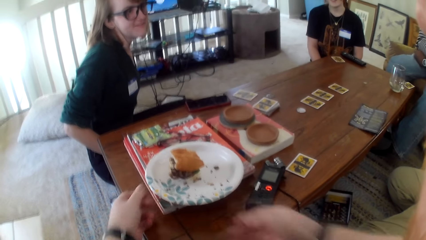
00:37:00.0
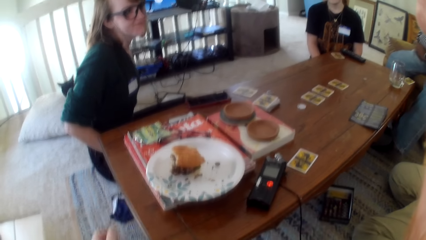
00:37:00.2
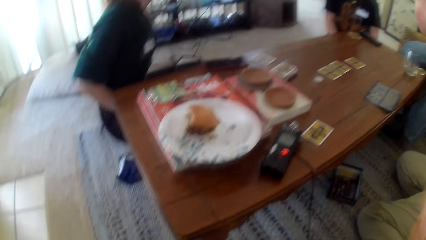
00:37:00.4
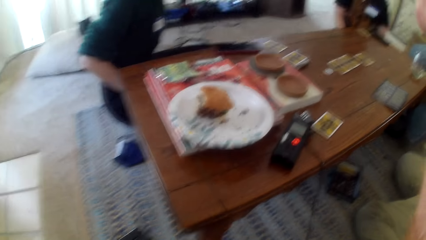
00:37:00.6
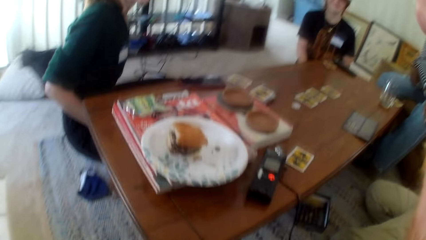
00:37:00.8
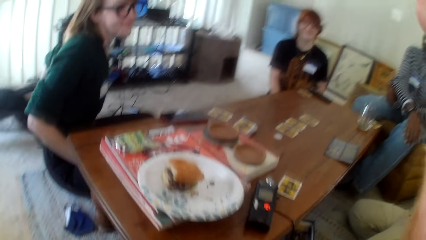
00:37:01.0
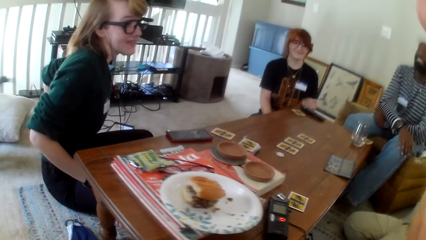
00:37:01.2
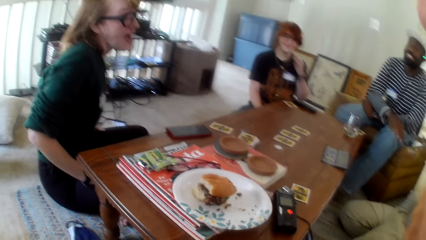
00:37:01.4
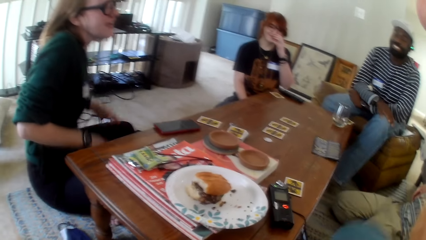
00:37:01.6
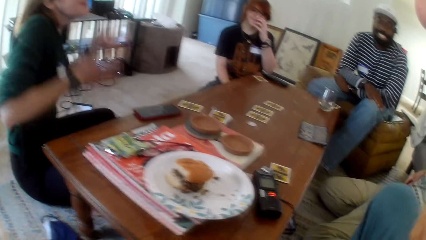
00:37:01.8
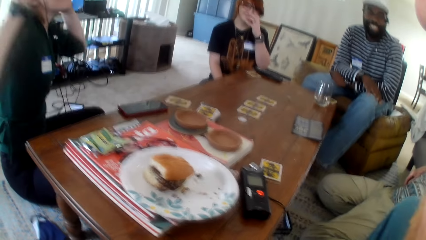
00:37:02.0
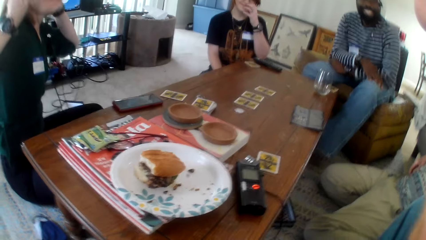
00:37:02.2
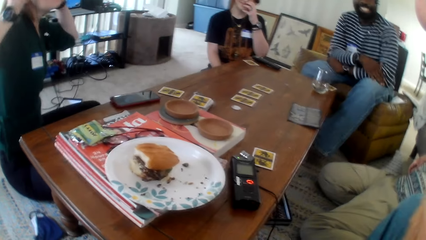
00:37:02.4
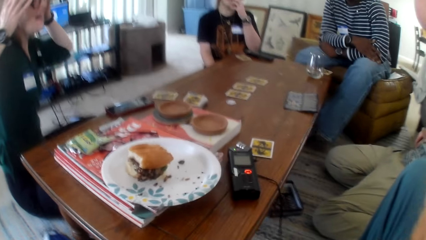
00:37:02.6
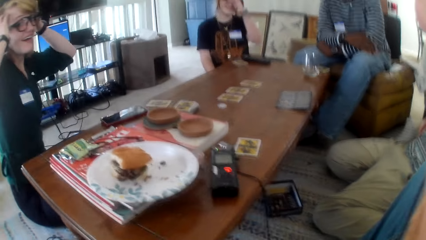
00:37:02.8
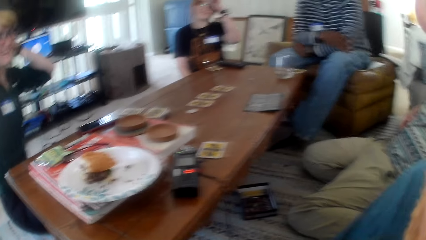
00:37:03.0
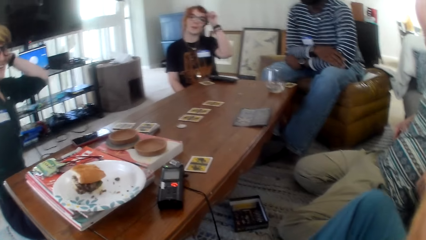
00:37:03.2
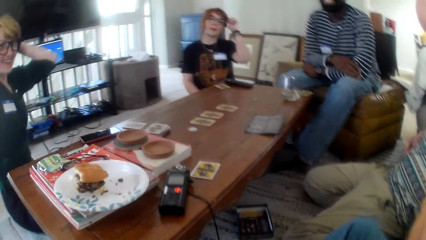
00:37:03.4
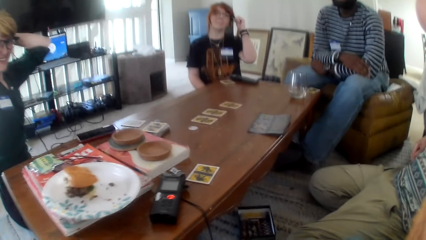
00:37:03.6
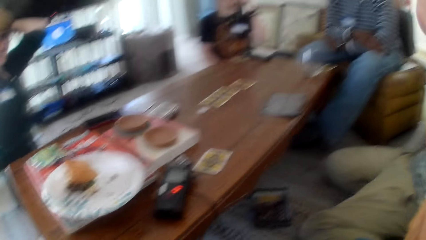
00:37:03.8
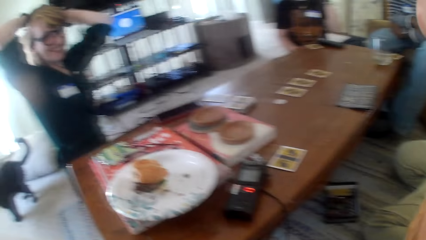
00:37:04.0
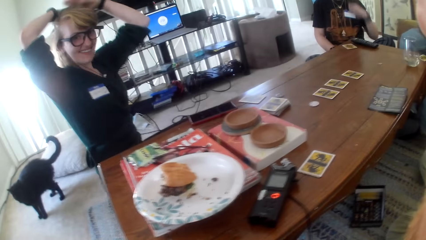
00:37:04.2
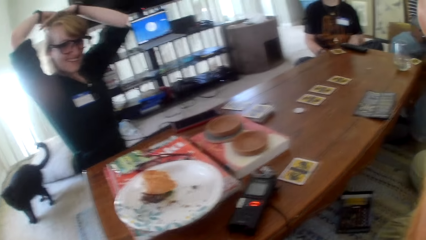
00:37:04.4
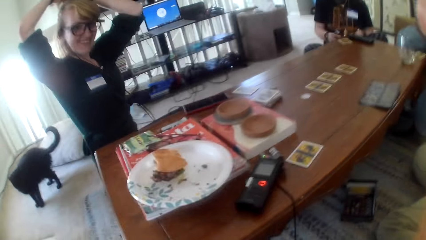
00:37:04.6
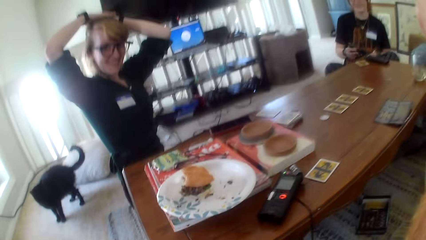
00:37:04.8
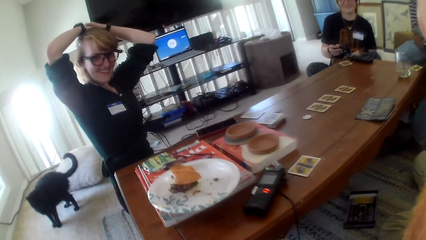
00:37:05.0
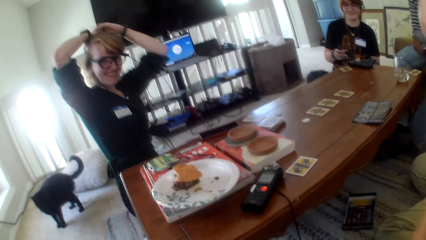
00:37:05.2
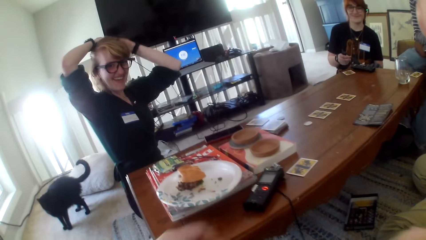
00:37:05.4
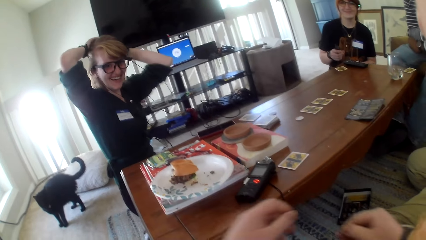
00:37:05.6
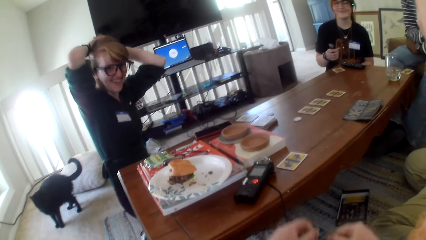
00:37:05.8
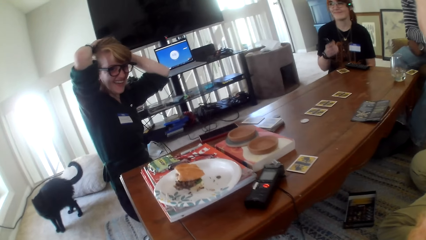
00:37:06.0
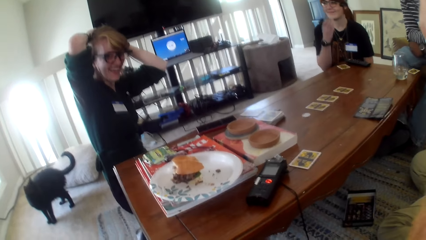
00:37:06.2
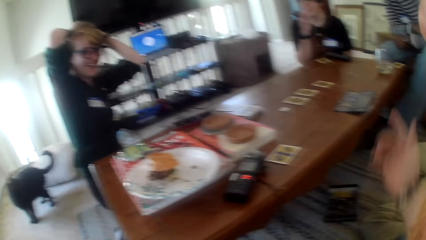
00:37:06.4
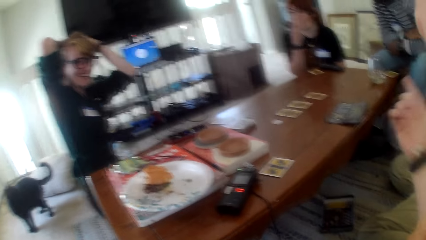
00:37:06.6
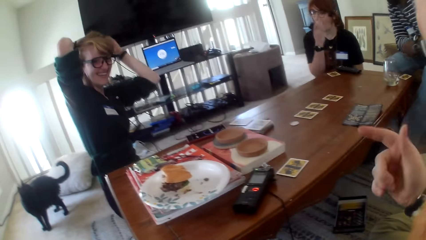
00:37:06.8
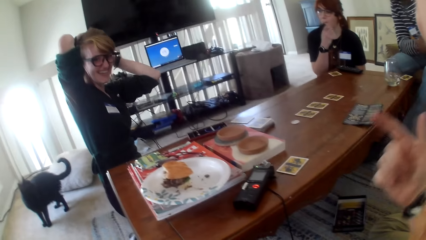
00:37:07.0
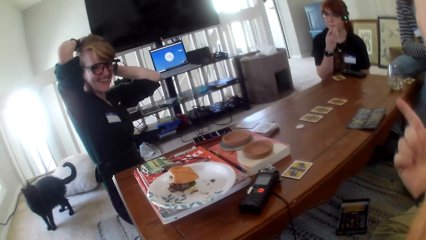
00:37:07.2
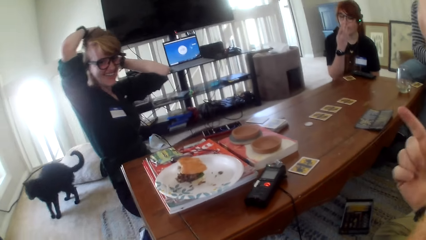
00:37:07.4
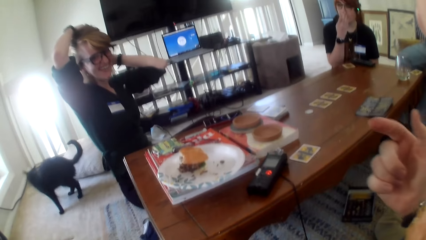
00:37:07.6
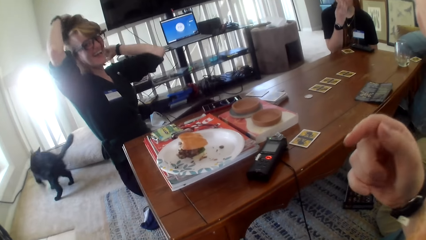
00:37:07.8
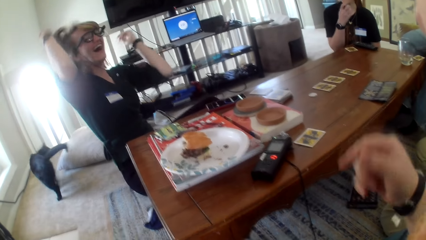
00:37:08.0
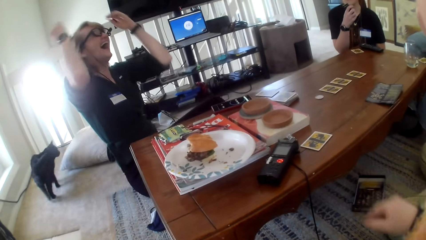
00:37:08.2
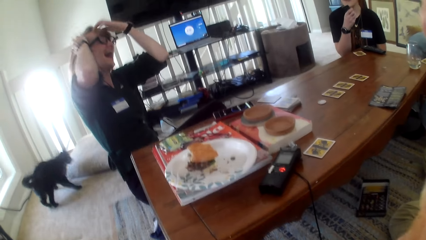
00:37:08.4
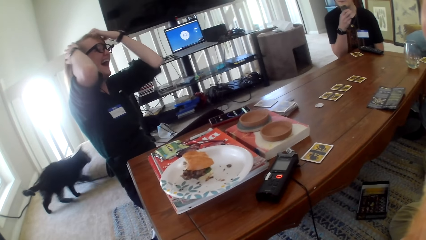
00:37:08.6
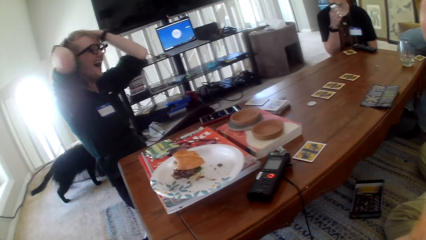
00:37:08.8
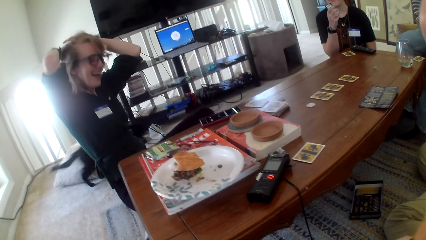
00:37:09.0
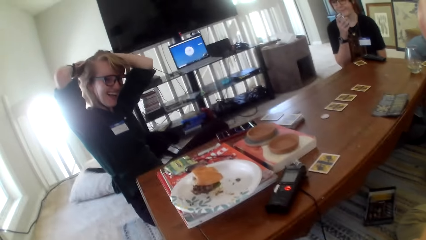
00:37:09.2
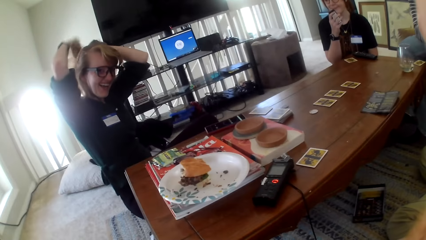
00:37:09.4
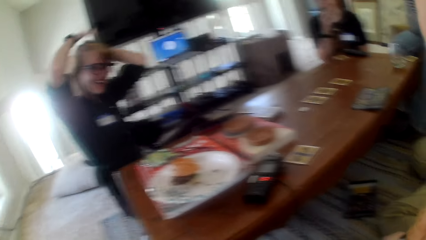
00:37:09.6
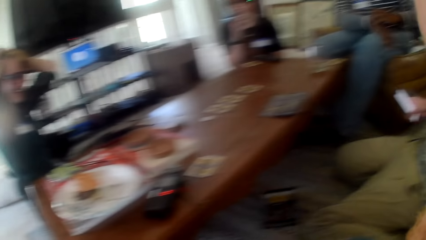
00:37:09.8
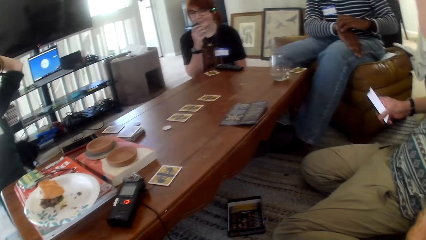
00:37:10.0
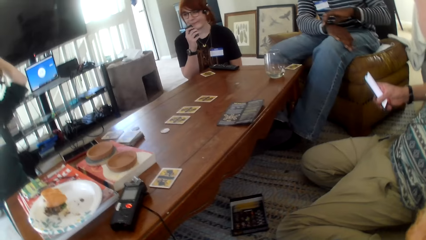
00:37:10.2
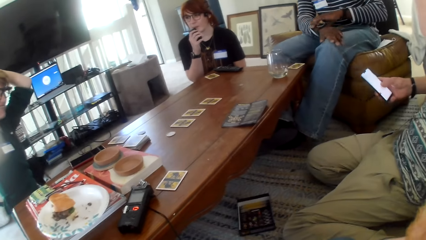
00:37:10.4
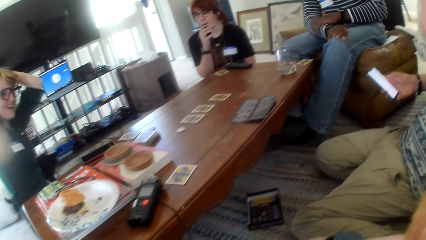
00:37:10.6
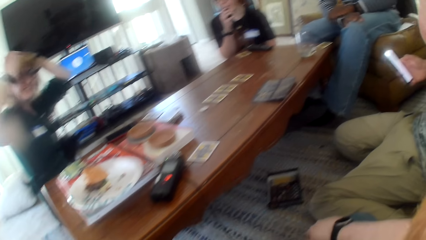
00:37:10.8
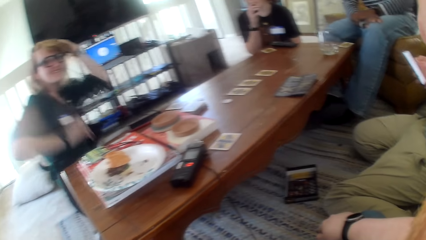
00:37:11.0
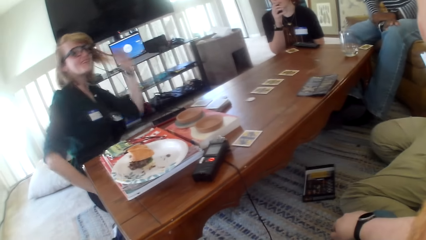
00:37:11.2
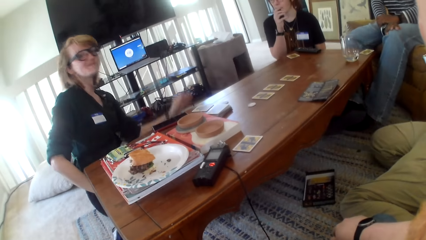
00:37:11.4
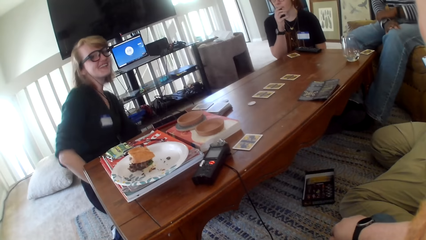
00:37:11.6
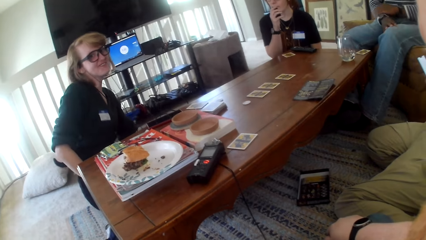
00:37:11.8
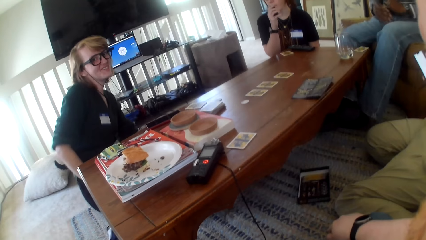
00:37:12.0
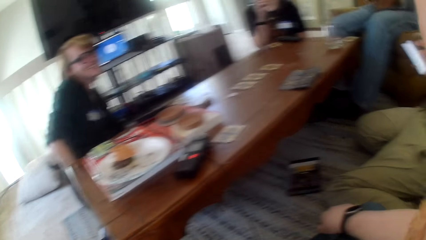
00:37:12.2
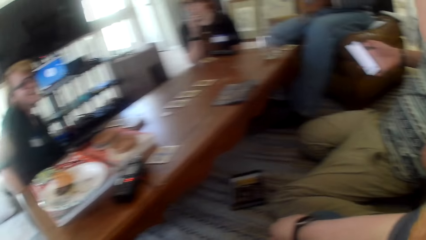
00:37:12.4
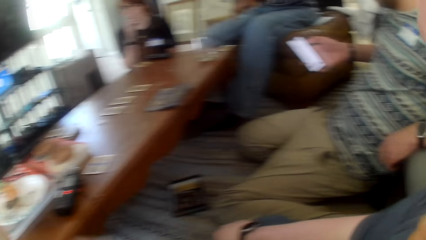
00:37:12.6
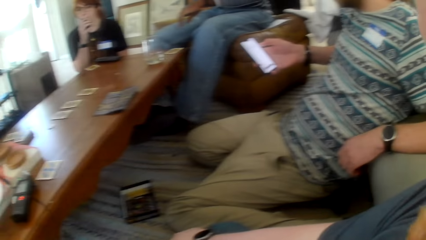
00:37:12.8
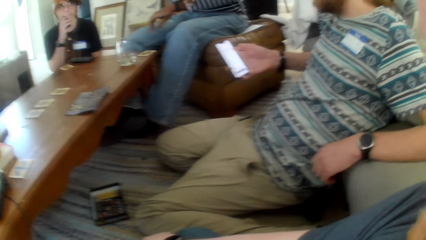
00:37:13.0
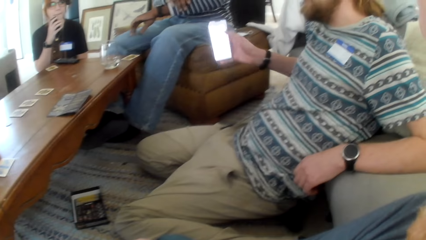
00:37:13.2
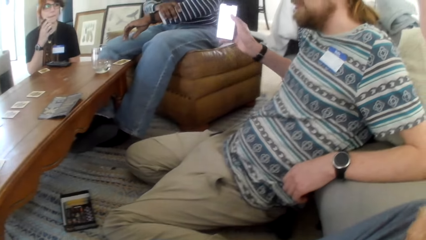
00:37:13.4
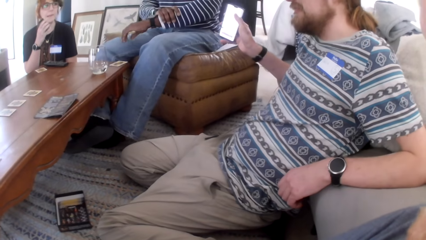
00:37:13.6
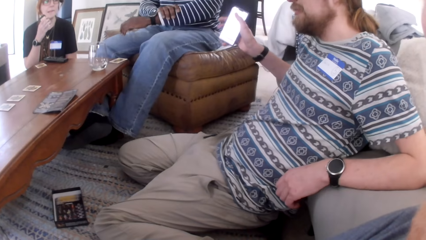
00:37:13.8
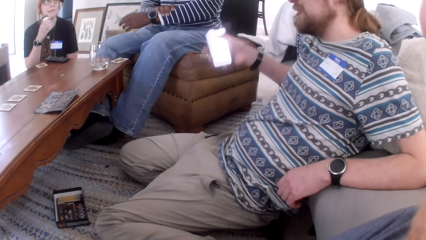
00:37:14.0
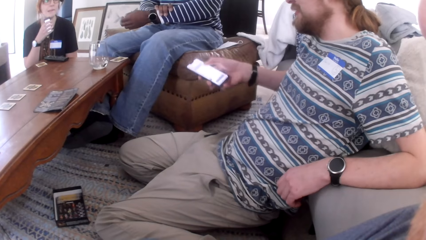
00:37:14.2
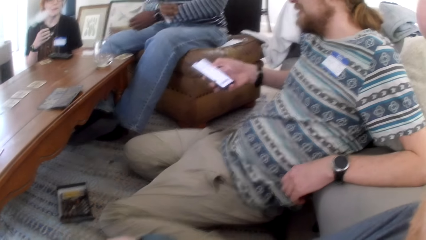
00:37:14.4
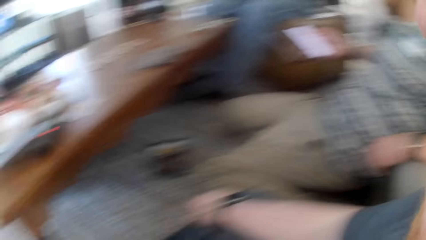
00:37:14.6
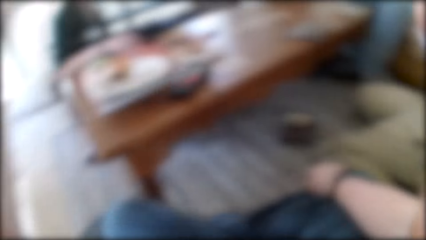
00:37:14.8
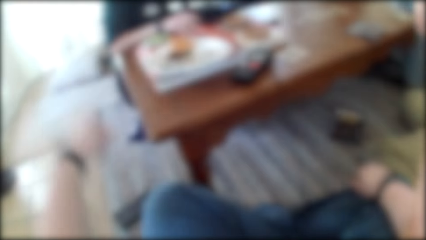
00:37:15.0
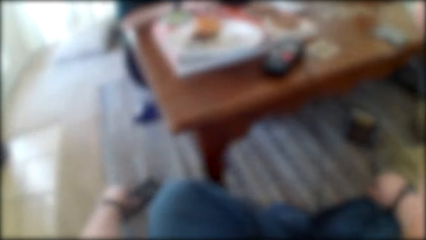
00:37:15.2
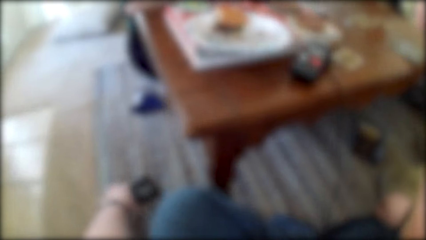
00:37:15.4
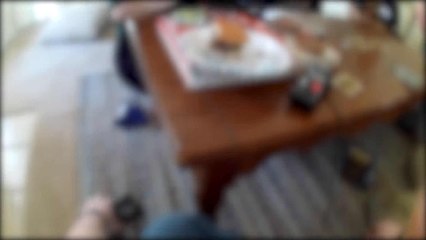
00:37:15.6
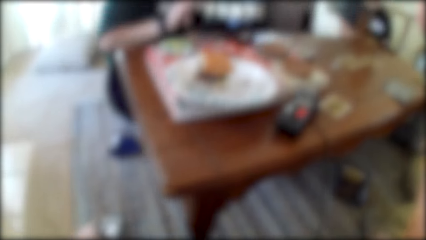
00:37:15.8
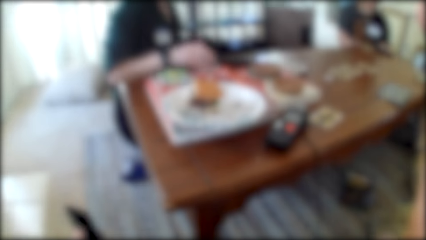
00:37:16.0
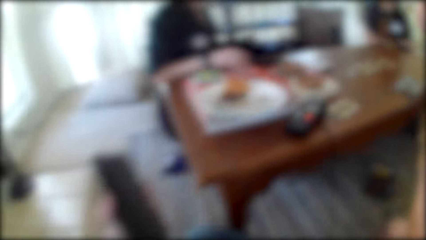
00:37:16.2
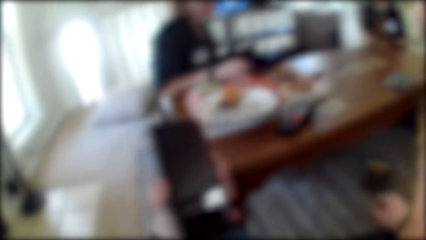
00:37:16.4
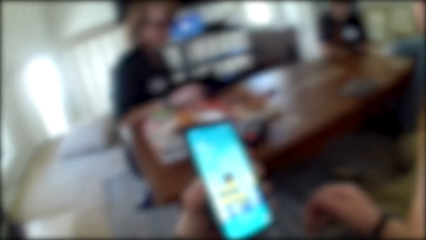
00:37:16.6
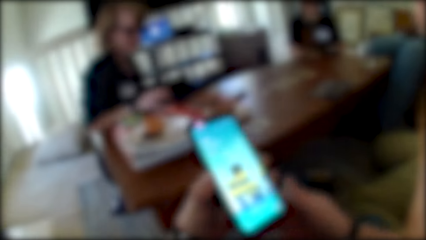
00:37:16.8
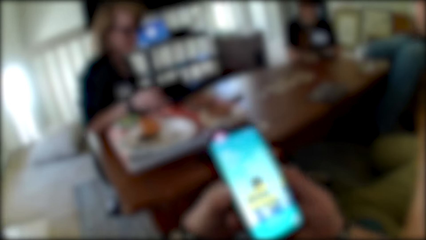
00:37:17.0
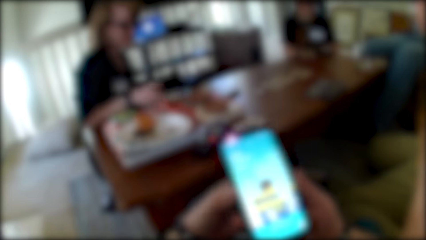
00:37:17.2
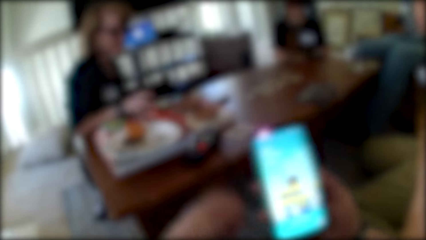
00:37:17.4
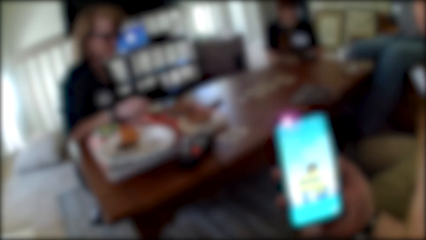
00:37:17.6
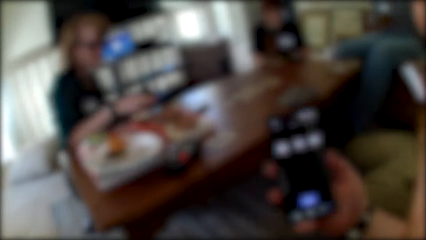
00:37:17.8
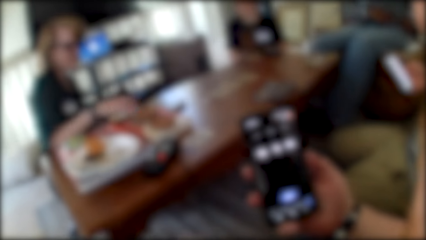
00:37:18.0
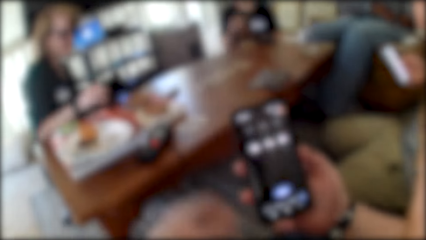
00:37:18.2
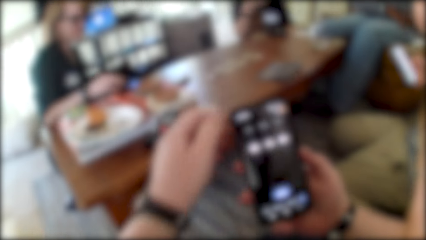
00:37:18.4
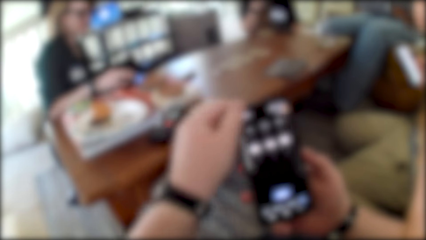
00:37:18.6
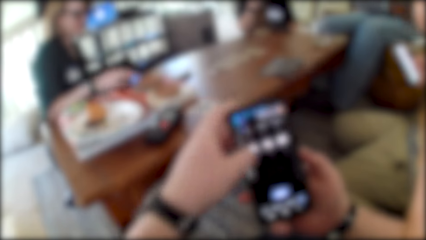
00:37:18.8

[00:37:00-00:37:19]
A woman talks. The camera wearer talks. The woman talks. The camera wearer talks. The woman moves her hair and talks. The camera wearer talks and moves a hand. The woman laughs. A man uses the phone. The man holds the phone. The woman talks. The man talks. The camera wearer picks the phone from the floor. They use the phone.
